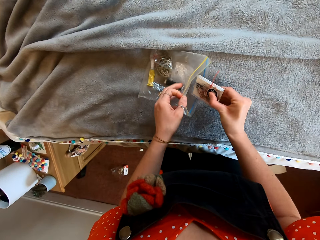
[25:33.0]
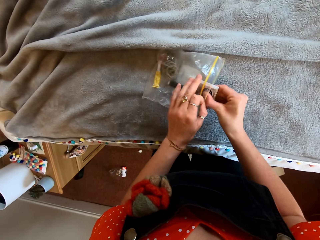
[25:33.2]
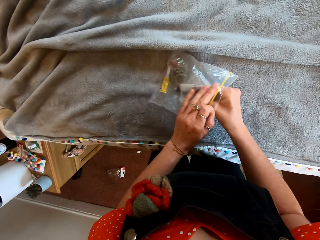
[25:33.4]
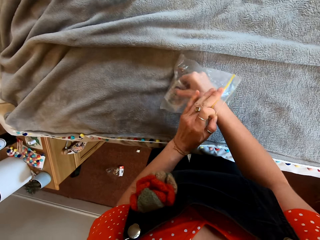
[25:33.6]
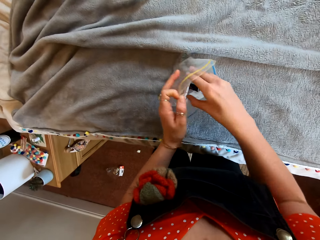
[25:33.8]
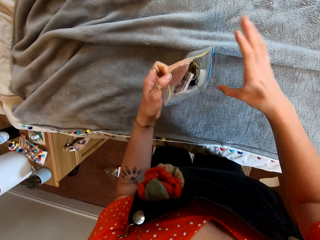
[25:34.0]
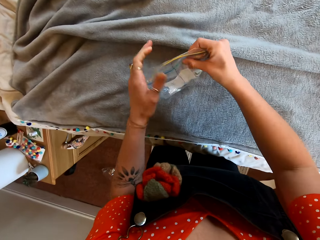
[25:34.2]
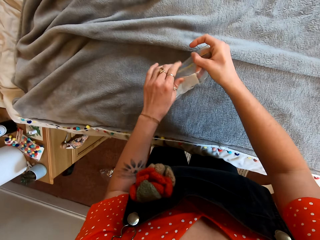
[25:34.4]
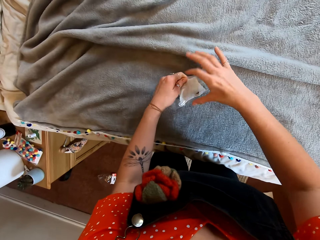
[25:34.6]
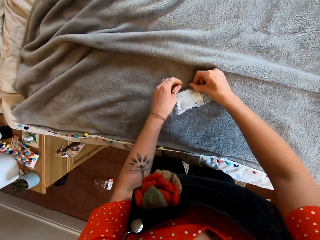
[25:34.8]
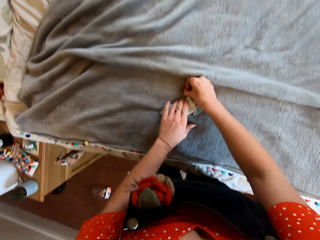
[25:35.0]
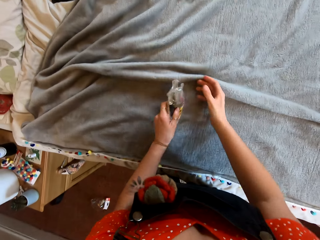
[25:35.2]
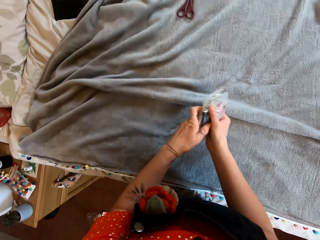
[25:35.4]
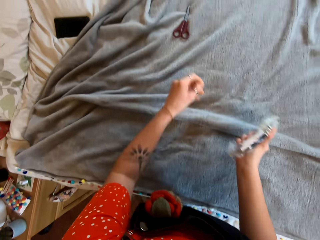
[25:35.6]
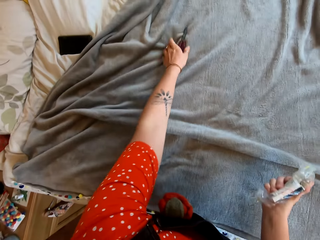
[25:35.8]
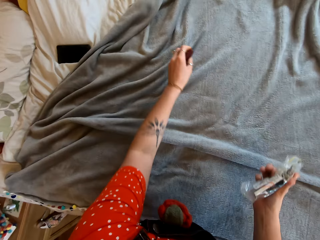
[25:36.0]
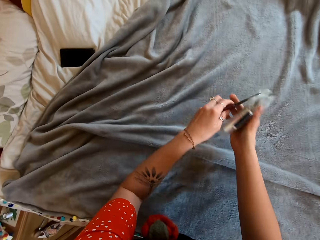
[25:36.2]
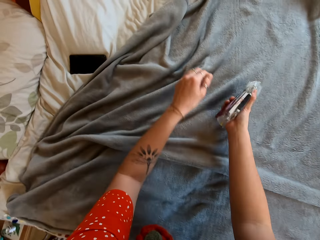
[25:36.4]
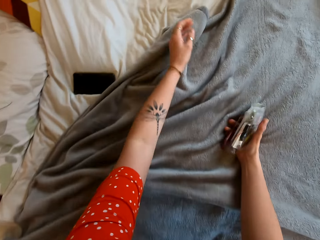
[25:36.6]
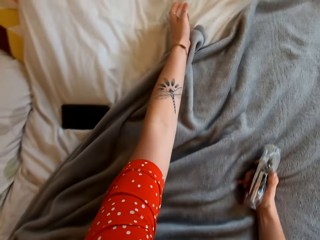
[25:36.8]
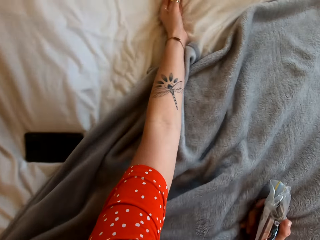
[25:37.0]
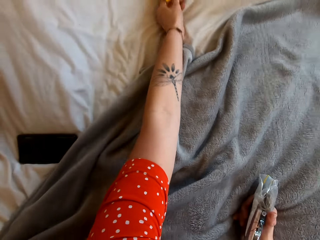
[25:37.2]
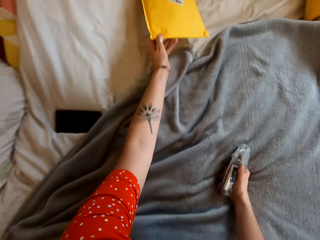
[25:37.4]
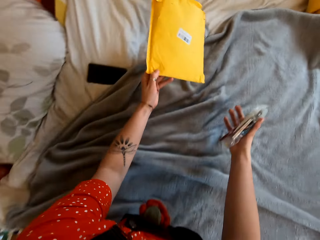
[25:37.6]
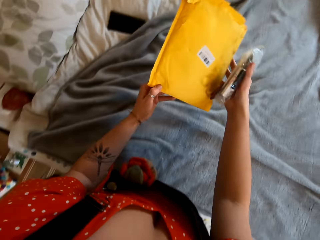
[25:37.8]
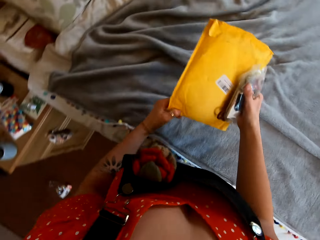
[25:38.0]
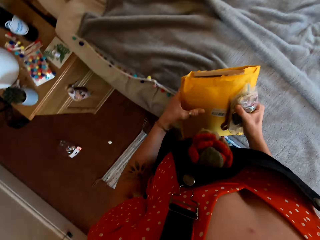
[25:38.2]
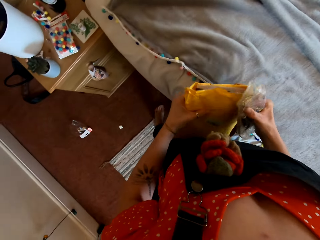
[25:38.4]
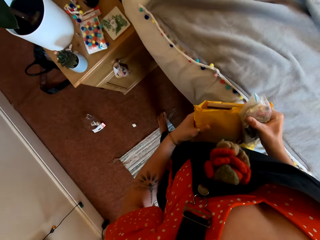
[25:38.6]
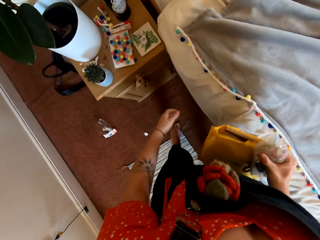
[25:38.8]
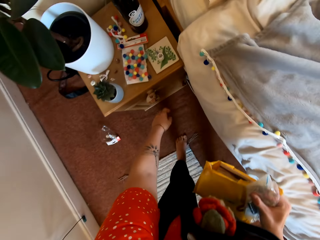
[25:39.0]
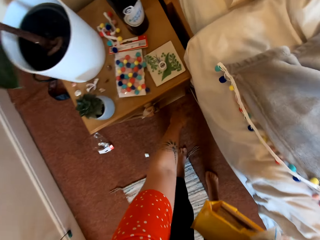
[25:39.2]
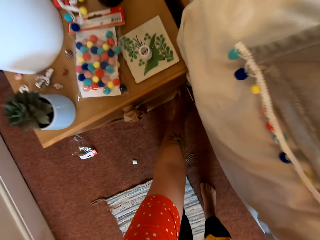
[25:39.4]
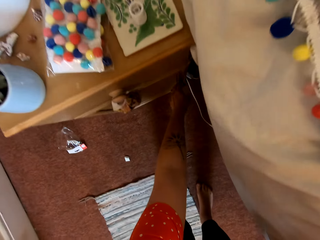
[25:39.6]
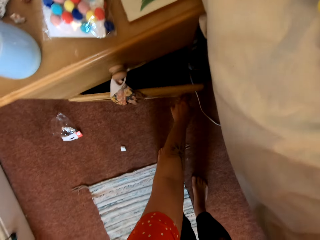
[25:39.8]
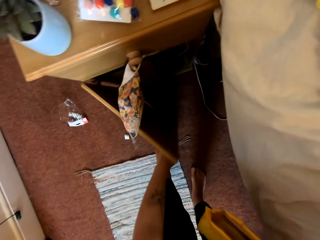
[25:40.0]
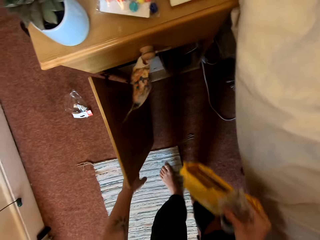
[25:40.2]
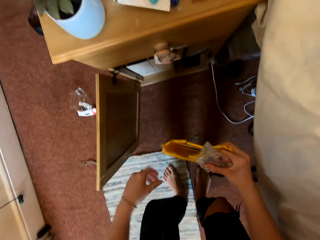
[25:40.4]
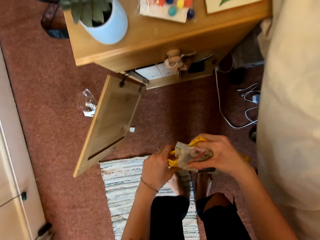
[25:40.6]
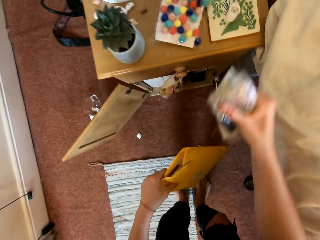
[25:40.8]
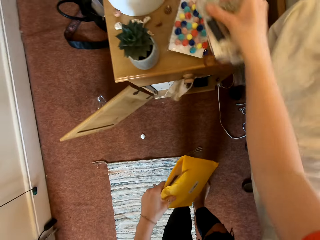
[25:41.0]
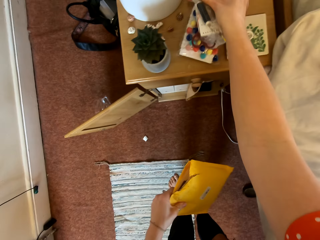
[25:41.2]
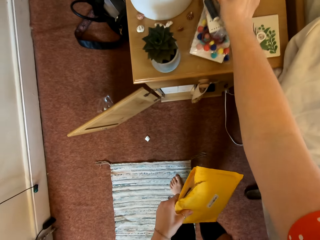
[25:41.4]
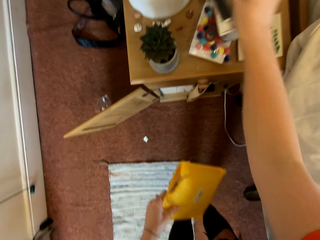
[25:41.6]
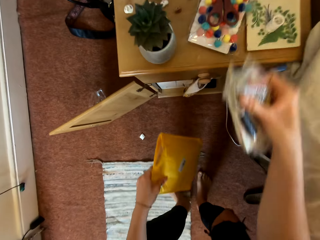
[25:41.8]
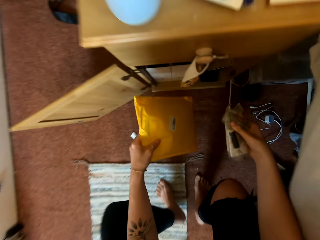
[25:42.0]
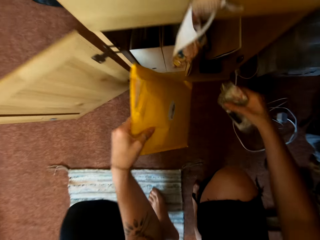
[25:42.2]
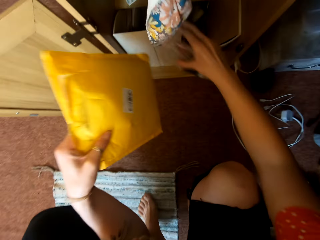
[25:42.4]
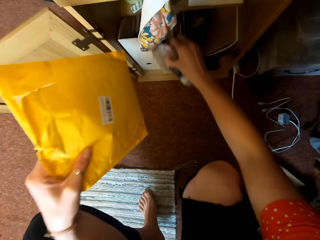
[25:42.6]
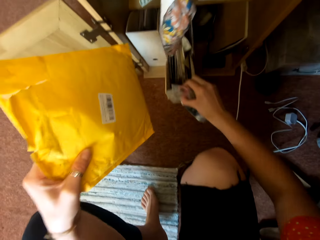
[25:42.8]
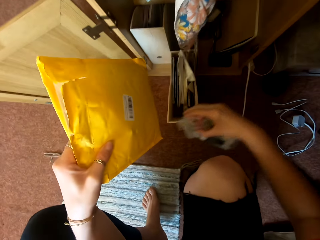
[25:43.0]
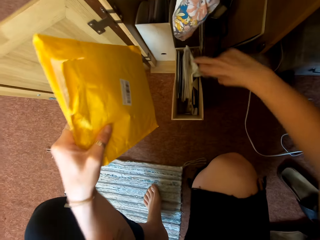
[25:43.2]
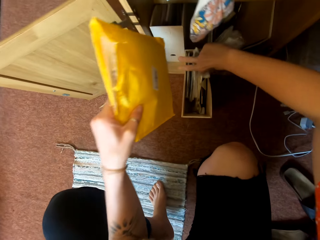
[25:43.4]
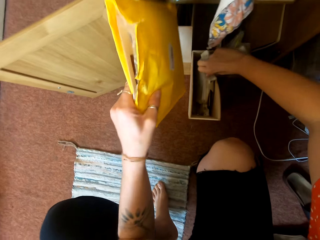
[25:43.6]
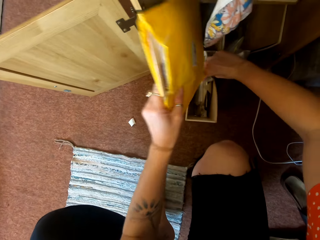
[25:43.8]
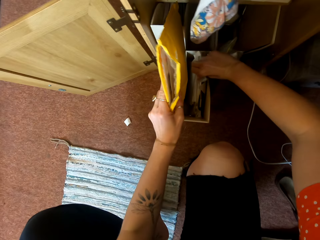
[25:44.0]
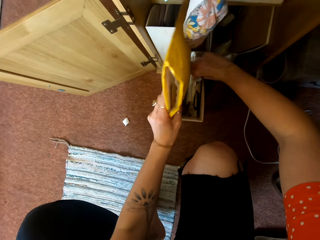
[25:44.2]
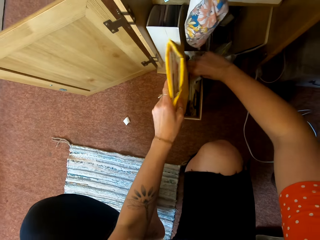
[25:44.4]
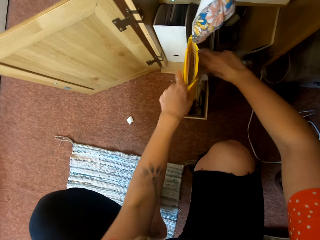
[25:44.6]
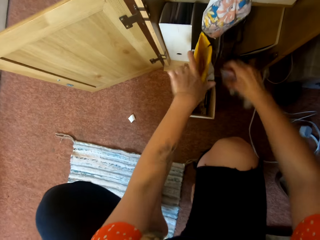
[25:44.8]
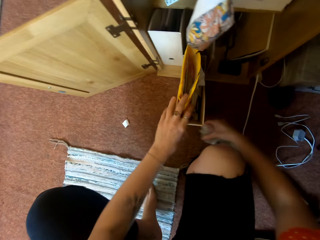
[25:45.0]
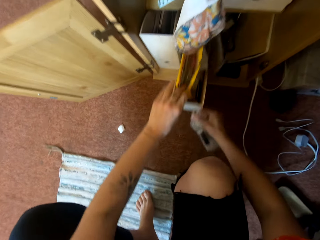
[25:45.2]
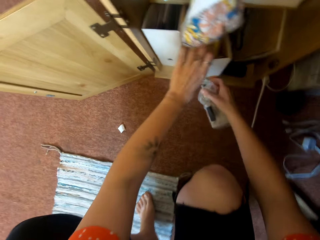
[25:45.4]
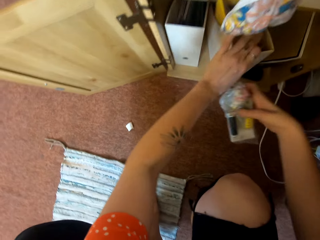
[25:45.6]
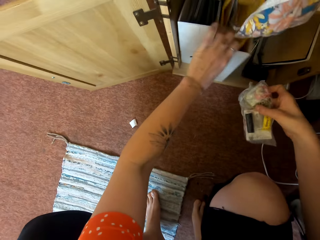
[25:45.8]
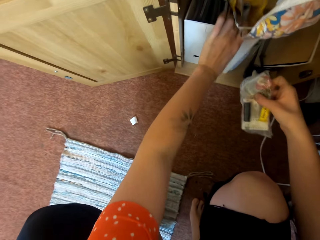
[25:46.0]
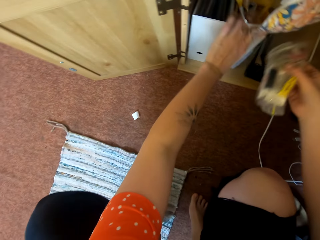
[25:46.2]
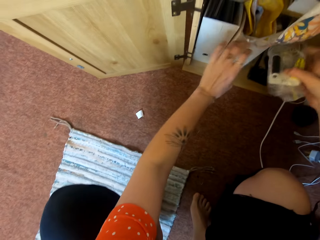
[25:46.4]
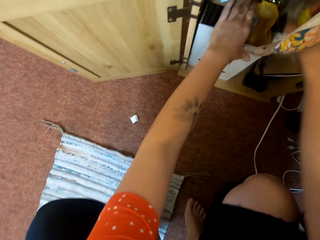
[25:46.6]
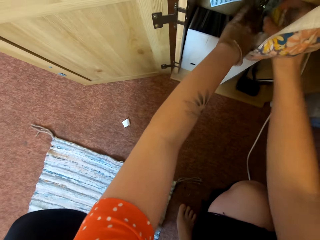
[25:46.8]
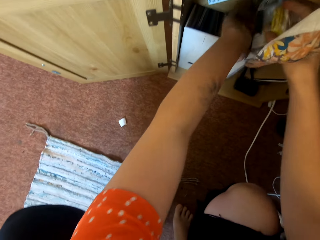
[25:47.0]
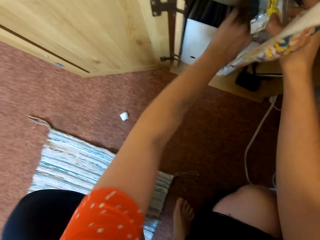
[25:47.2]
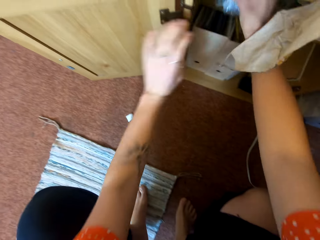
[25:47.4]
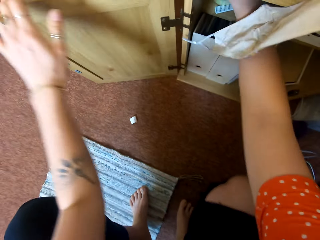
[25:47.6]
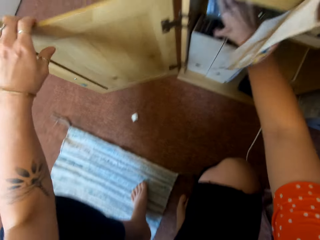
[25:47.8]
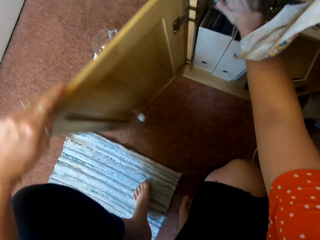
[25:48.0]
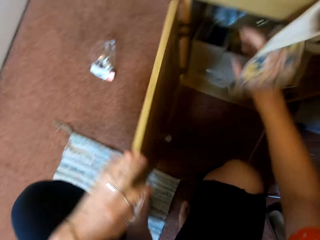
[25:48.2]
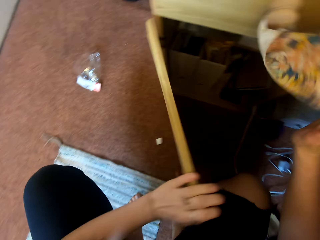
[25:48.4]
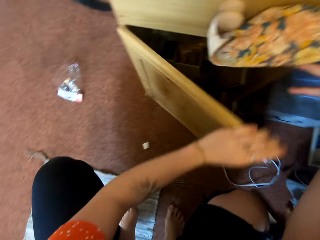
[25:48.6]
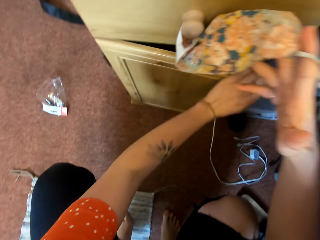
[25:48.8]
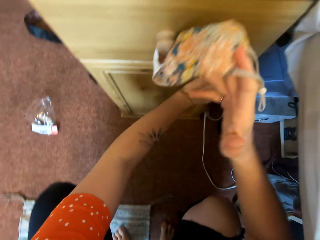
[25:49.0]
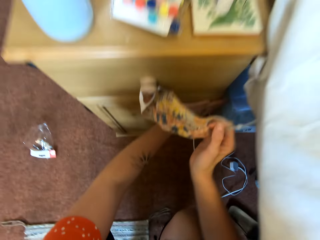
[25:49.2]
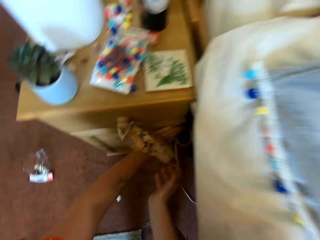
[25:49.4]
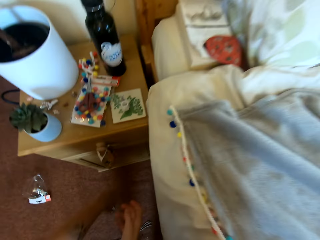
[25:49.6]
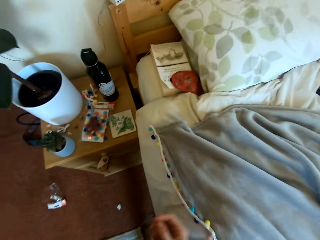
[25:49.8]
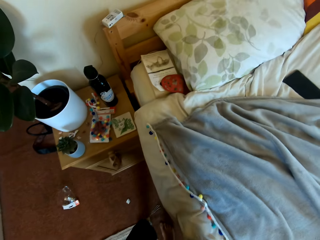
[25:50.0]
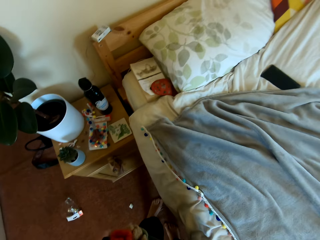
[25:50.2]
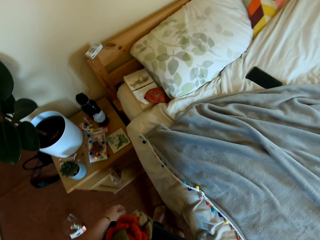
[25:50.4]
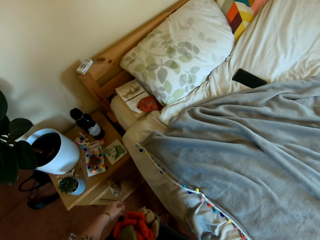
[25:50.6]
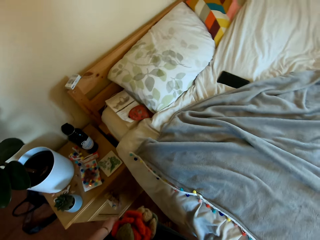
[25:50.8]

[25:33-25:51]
The camera wearer puts the container in the polythene bag. They pick the scissors. They pick the yellow polythene bag. They open the nightstand. They put a polythene bag on the nightstand. They open a drawer. They put the yellow polythene bag in the drawer. They close the drawer. They put the other polythene bags in the nightstand. They close the nightstand.
